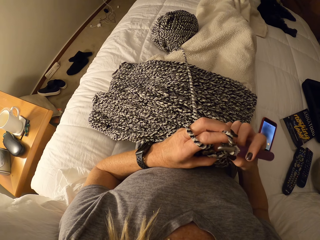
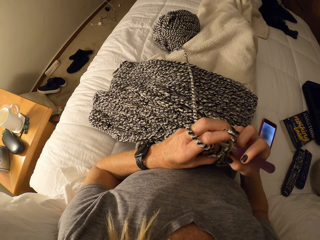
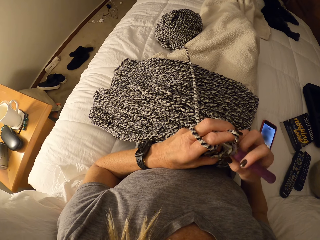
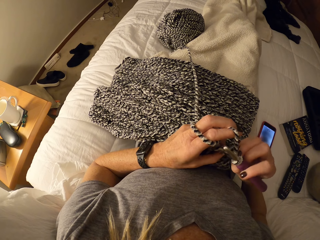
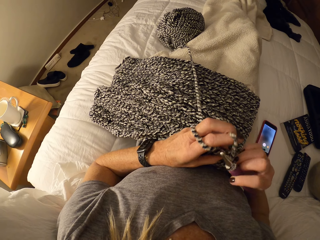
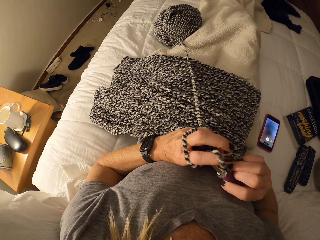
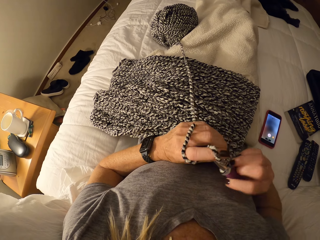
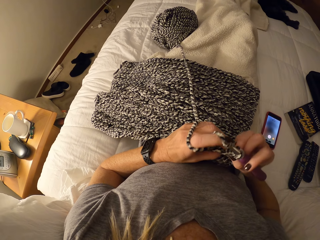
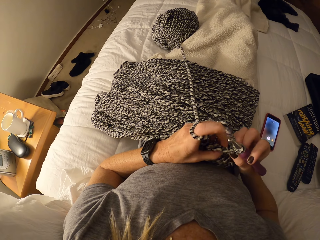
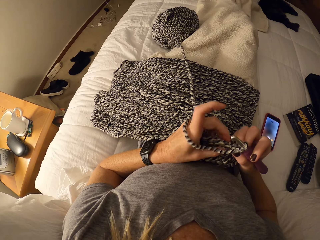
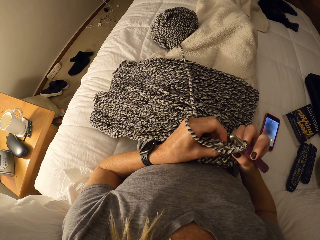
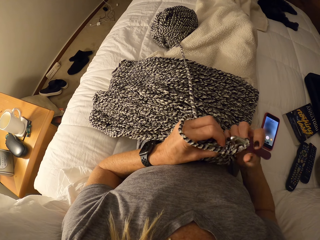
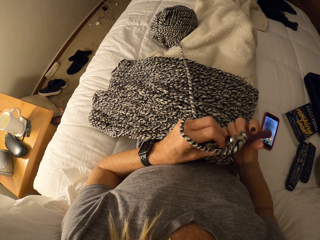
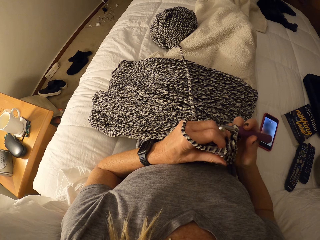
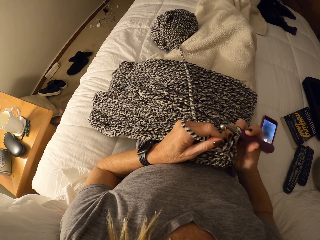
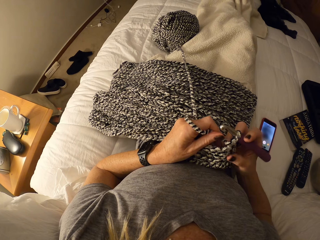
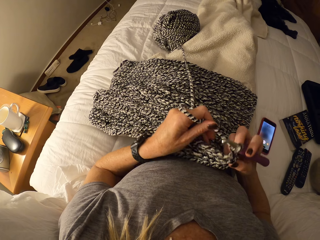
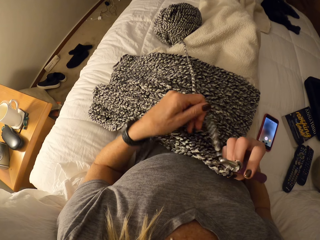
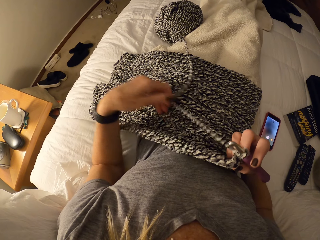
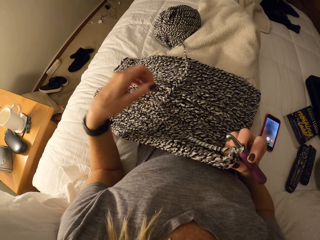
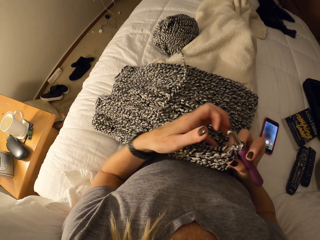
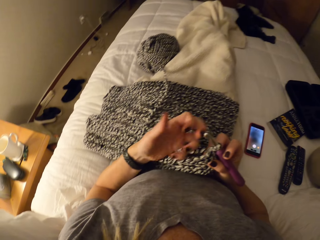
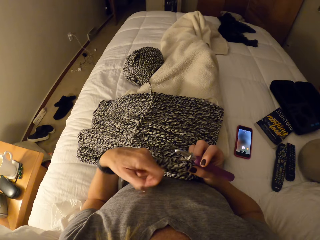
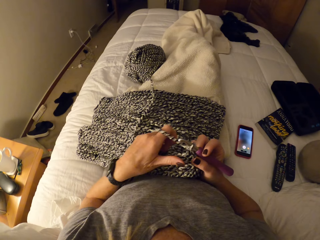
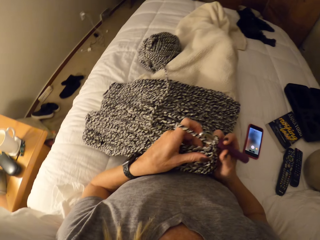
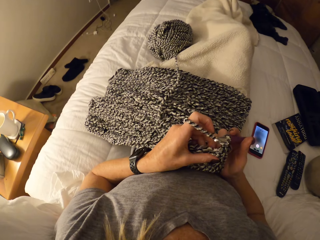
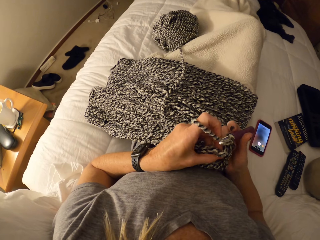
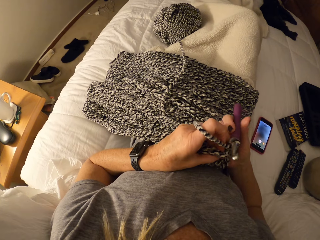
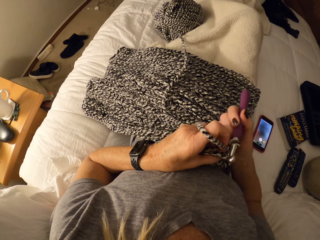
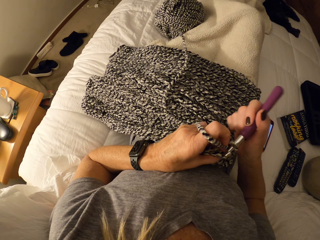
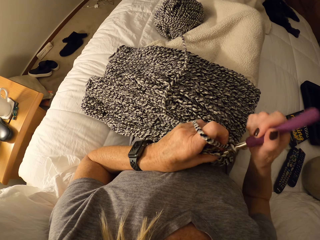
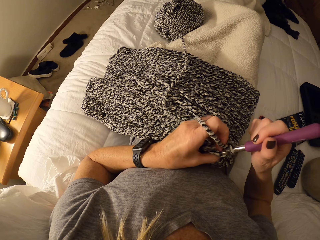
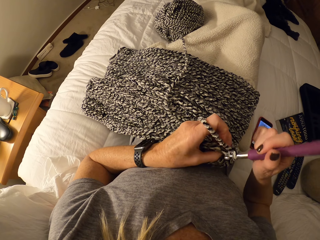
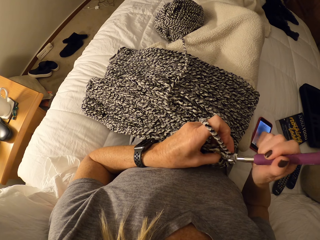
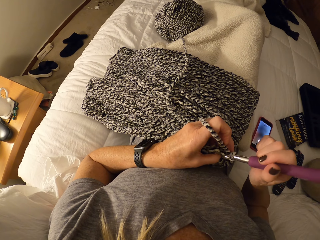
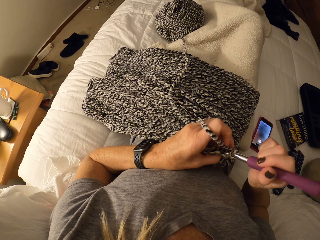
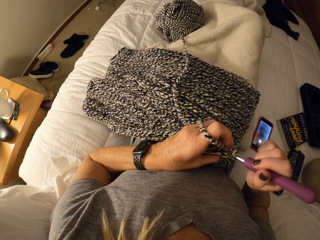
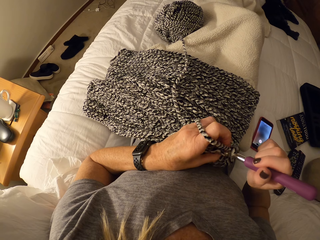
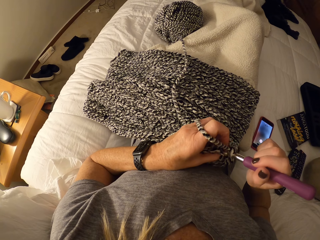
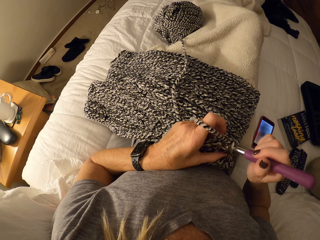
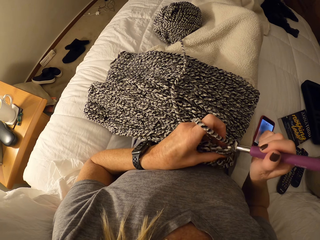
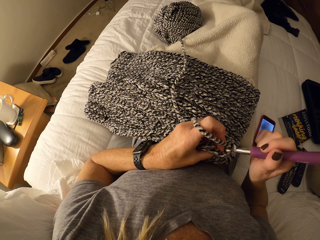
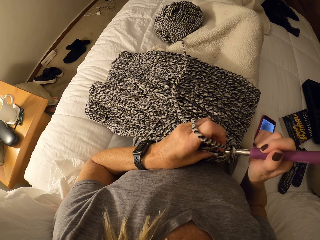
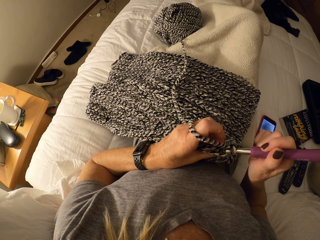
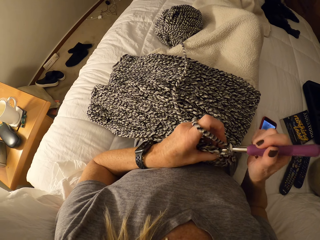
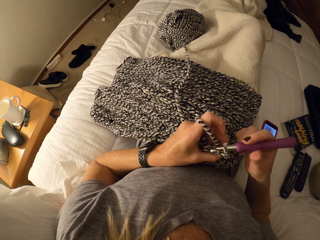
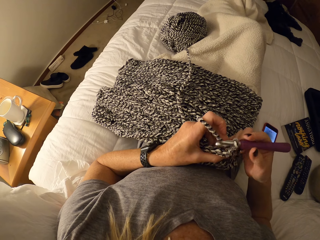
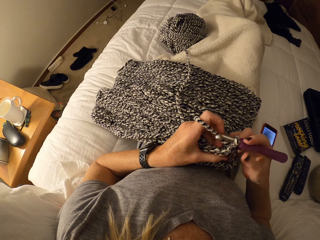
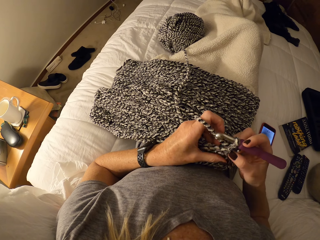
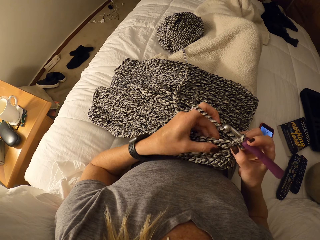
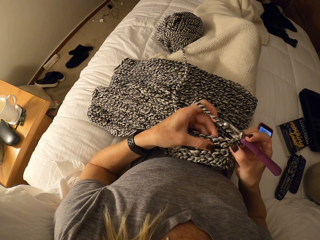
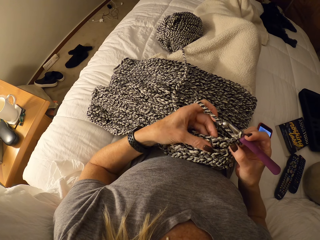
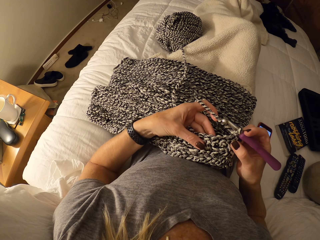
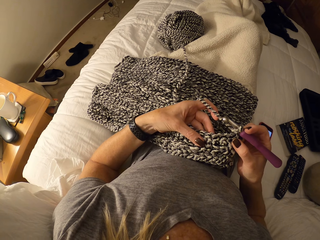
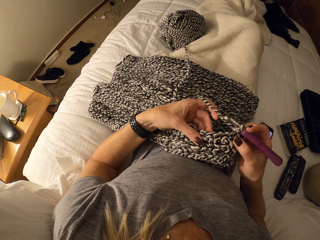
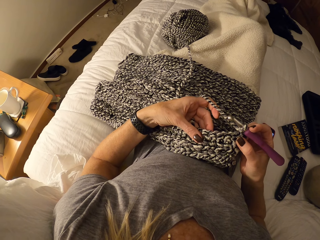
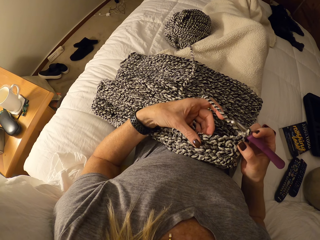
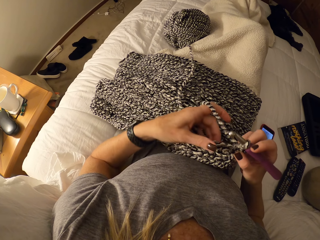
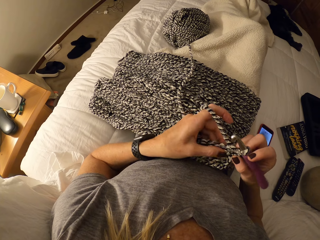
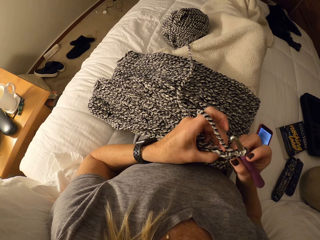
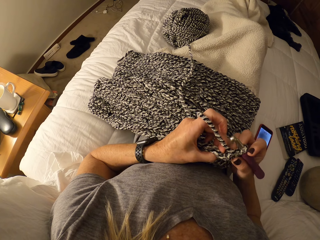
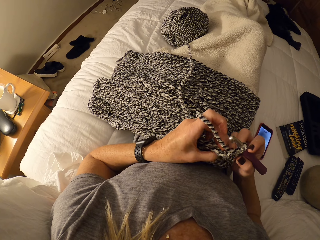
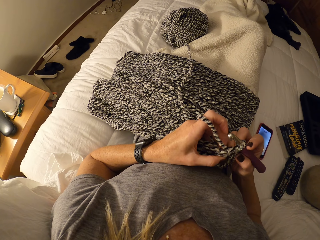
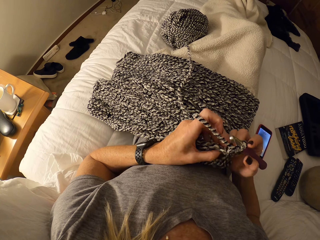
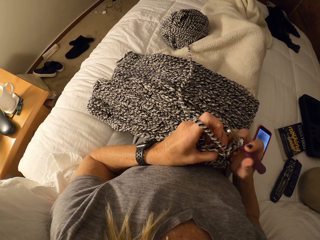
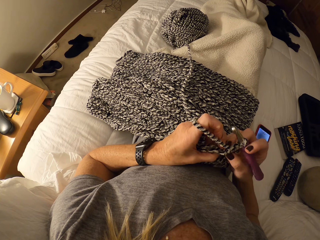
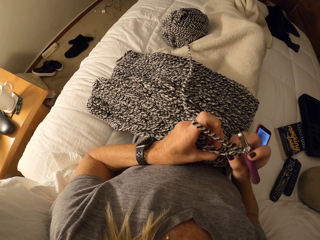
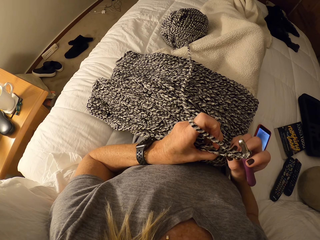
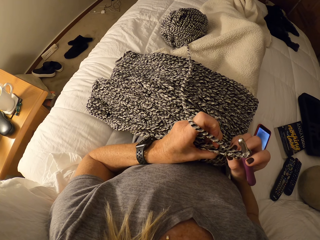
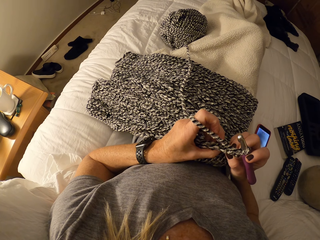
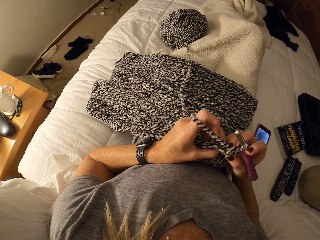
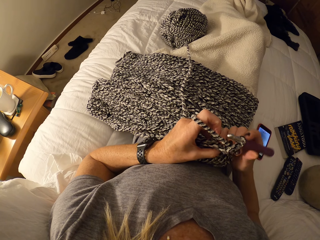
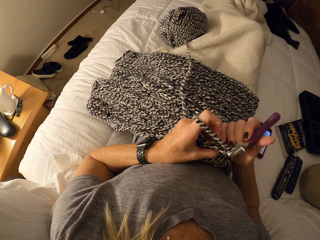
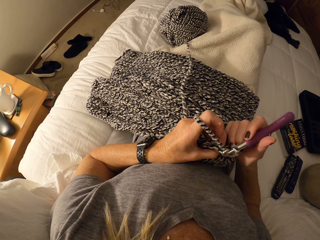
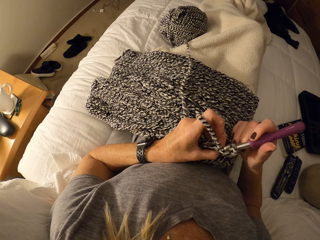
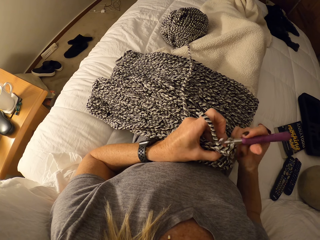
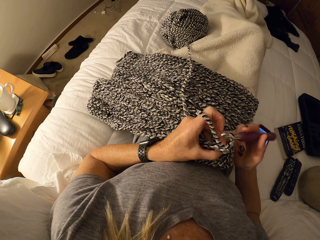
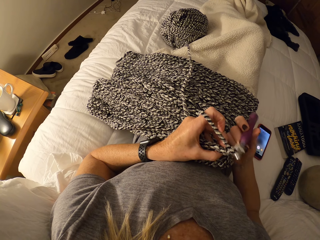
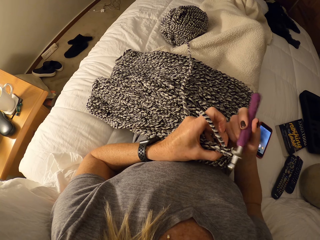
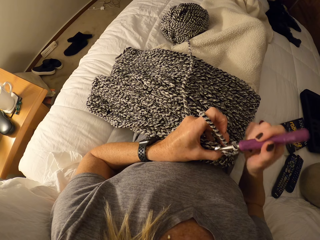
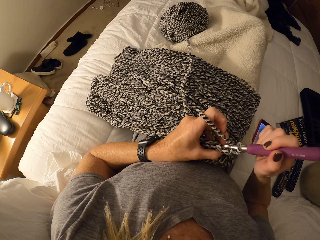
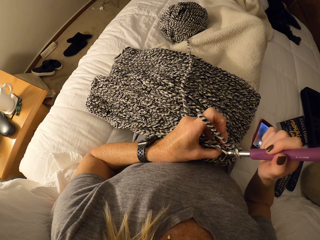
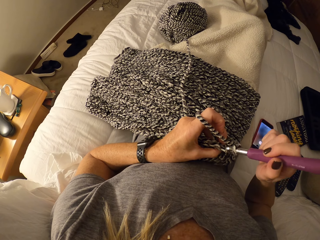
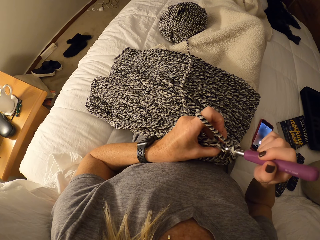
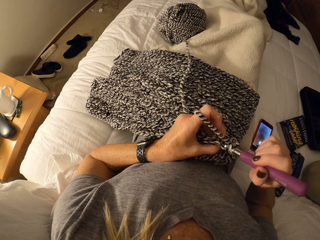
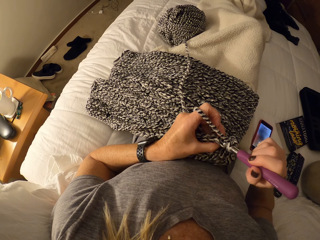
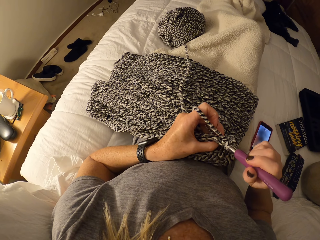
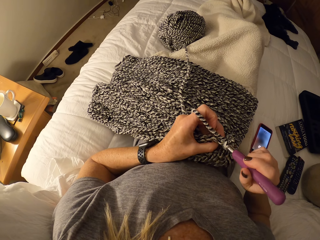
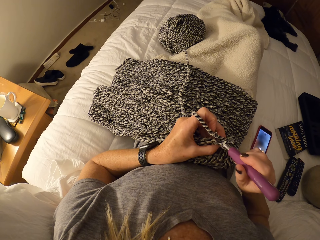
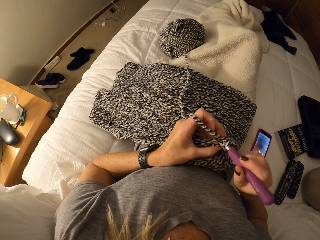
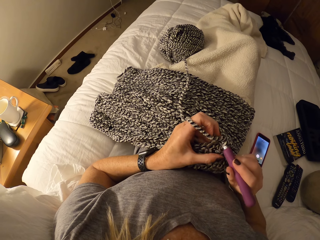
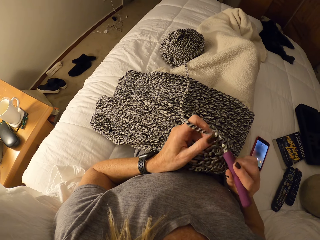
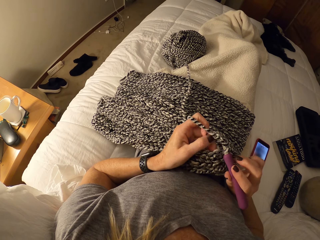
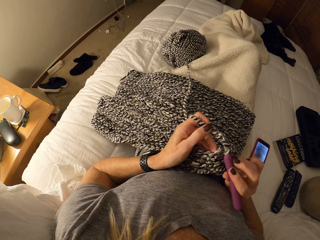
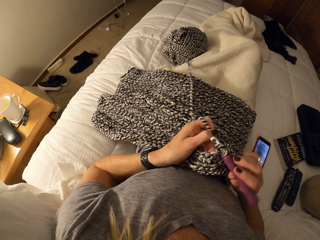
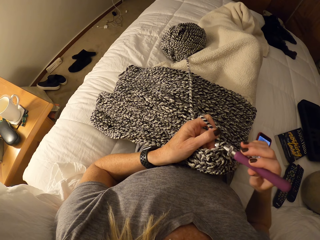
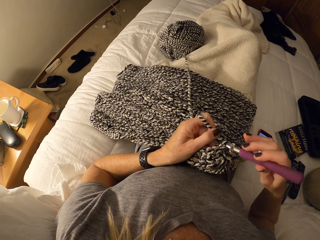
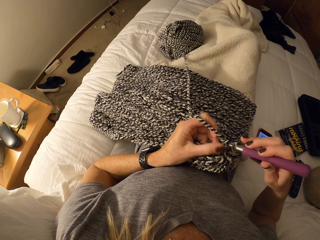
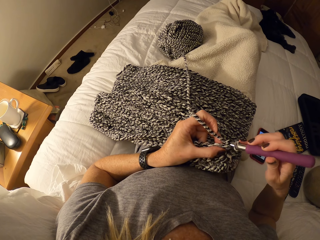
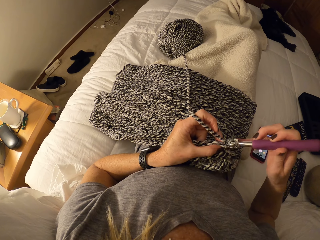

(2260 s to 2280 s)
The camera wearer knits. She pulls the knitting wool by her left hand. She holds the fabric. She crochets the yarn with the crochet hook. She stretches the fabric by her left hand. She holds the fabric by both her hands. She knits.

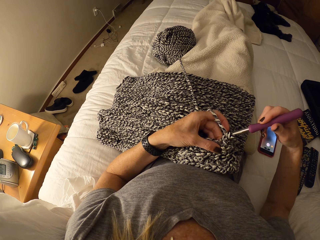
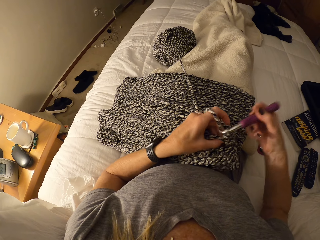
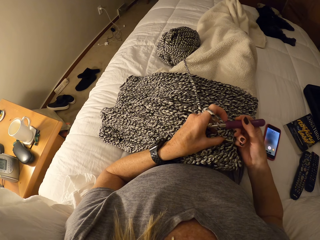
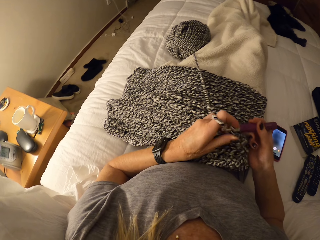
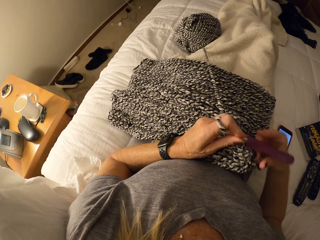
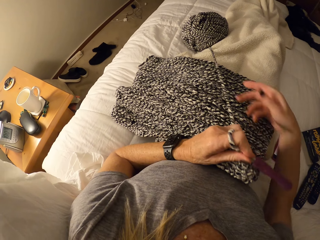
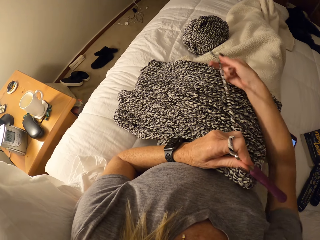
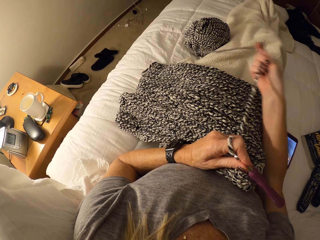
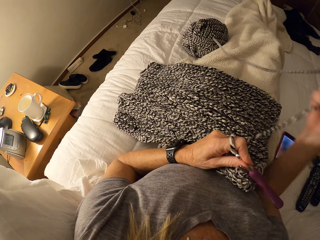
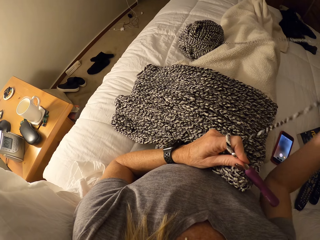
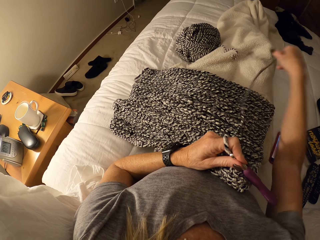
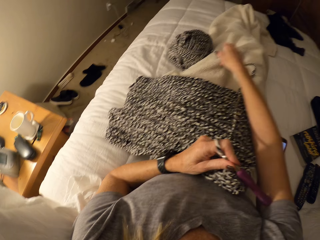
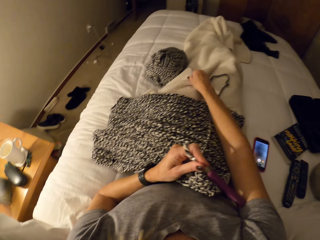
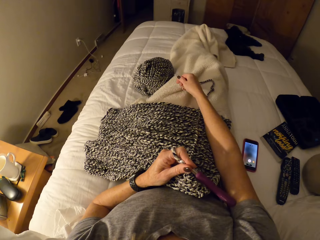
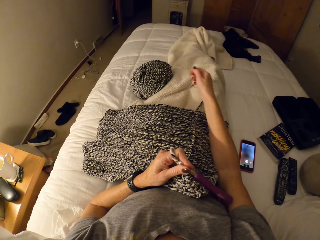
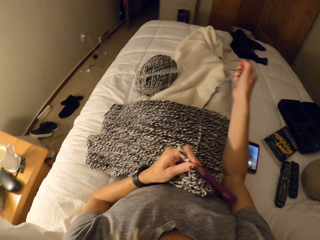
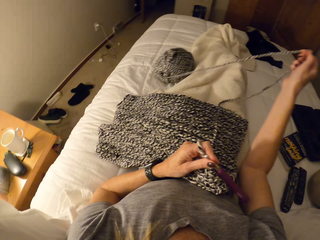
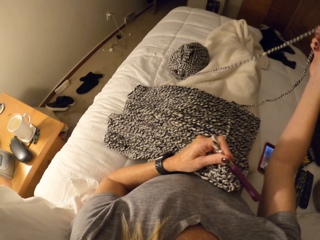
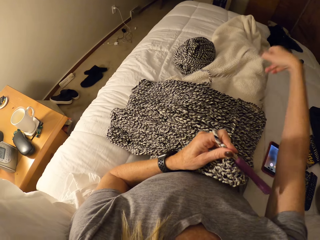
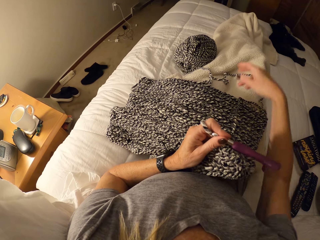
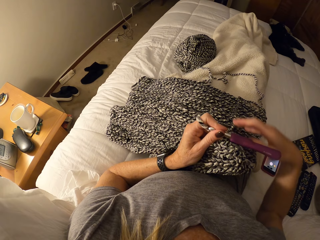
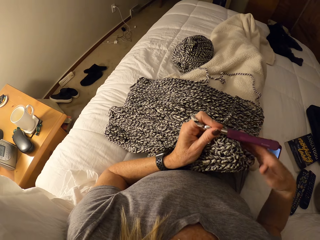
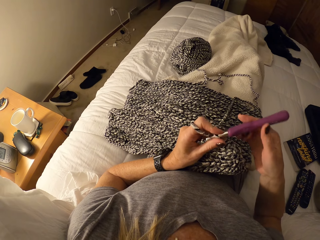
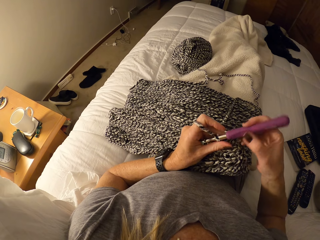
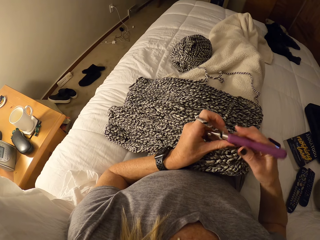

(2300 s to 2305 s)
The camera wearer pulls the knitting wool by her right hand. She drops the knitting wool on her lap. She pulls the knitting wool by her right hand. She drops the knitting wool on her lap.
